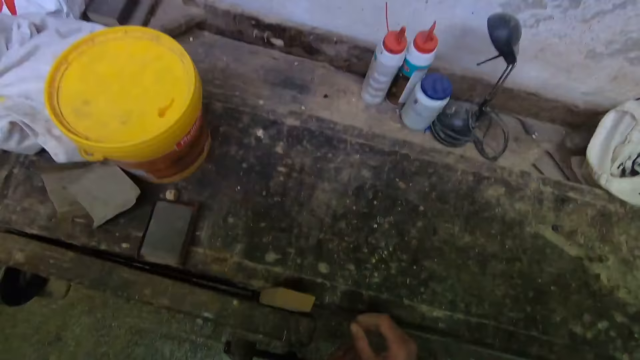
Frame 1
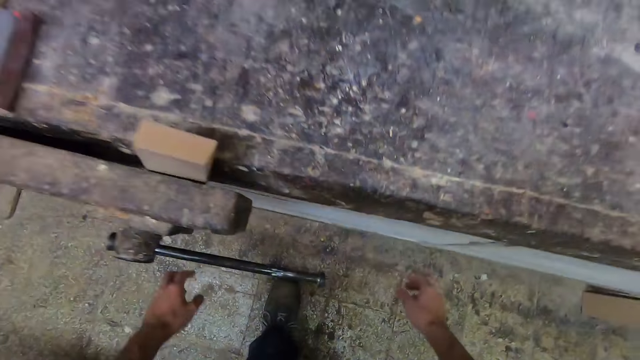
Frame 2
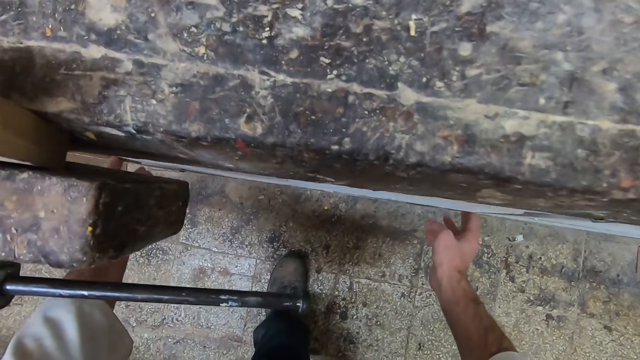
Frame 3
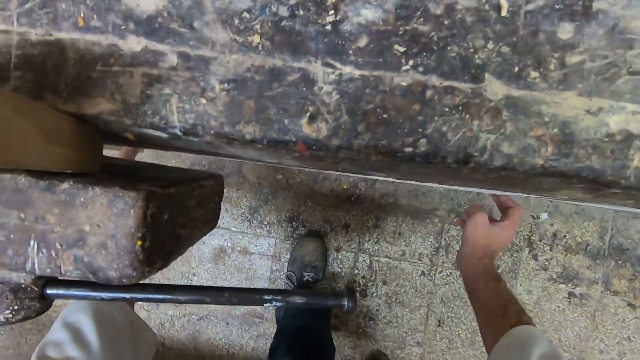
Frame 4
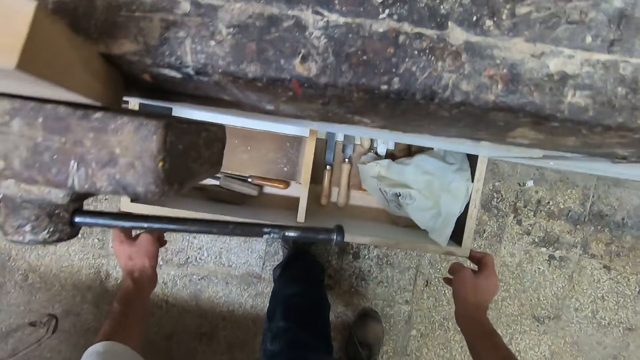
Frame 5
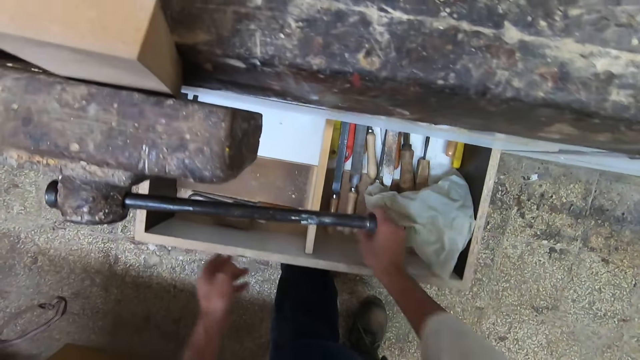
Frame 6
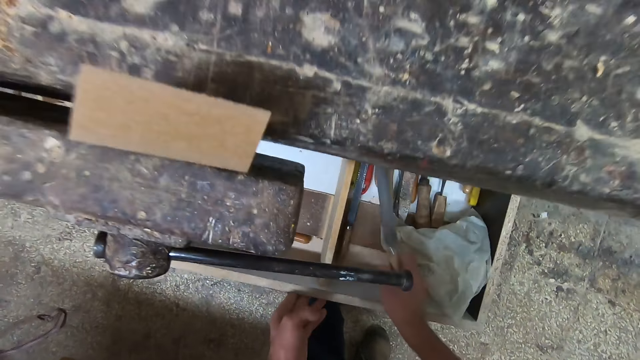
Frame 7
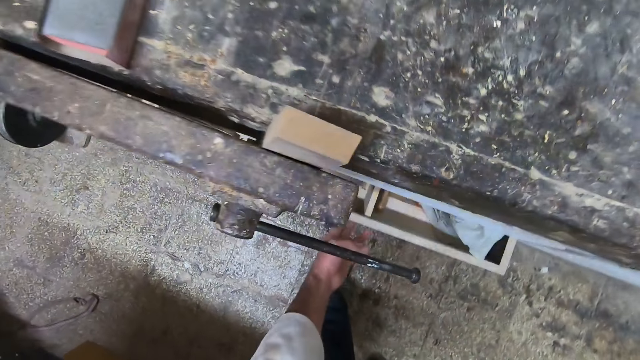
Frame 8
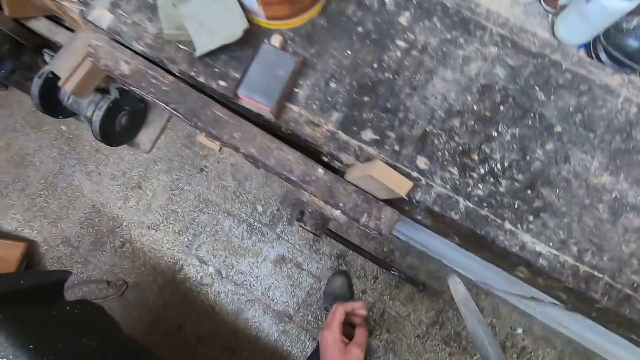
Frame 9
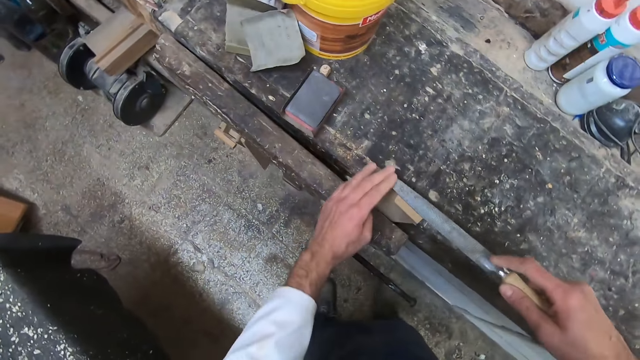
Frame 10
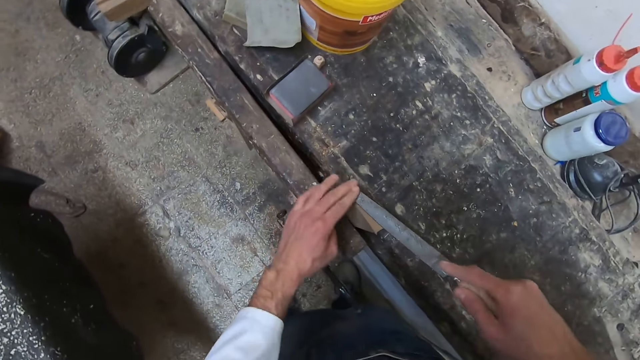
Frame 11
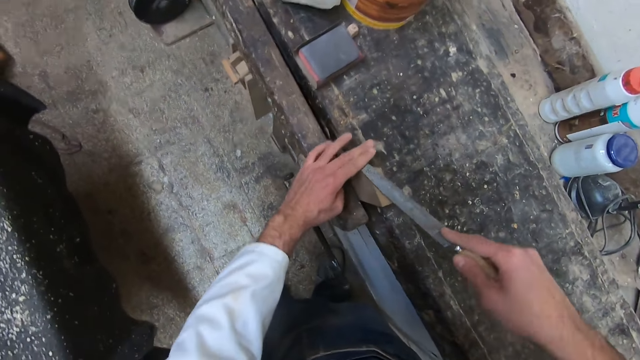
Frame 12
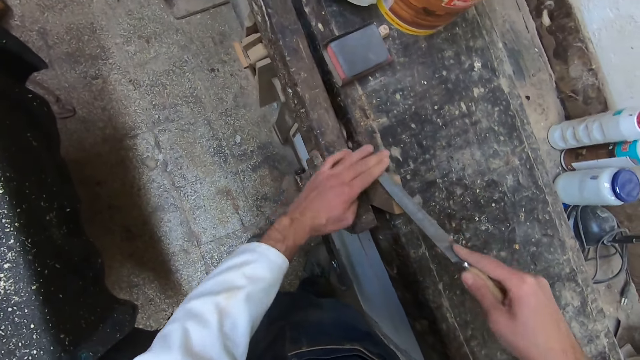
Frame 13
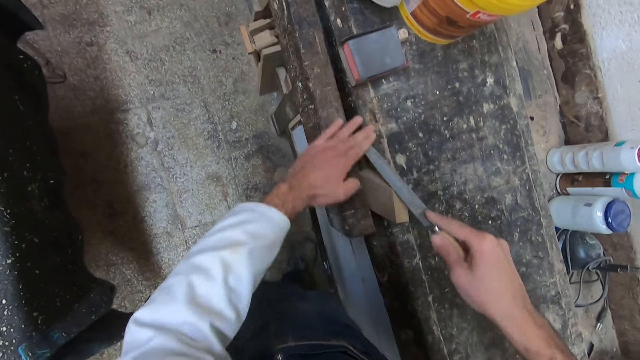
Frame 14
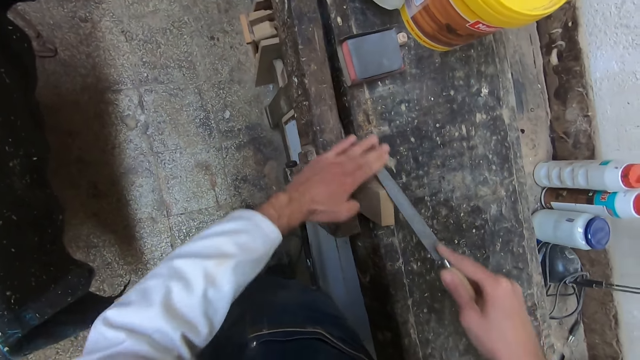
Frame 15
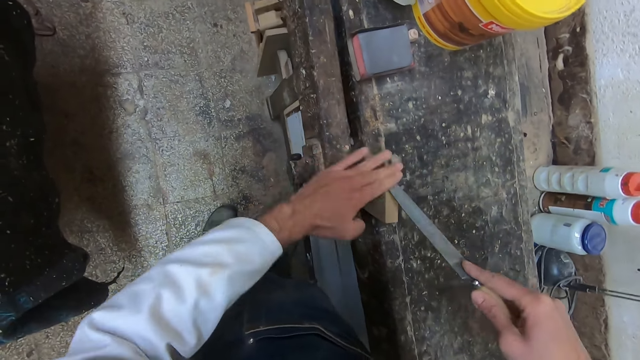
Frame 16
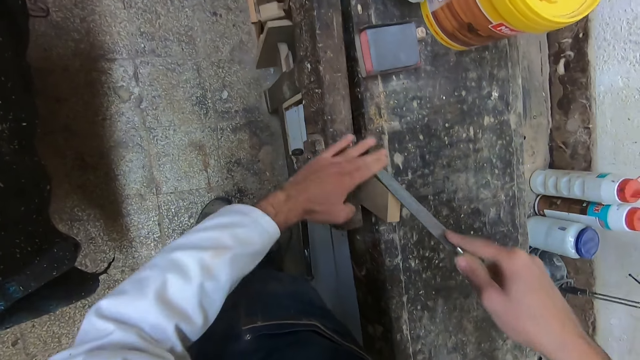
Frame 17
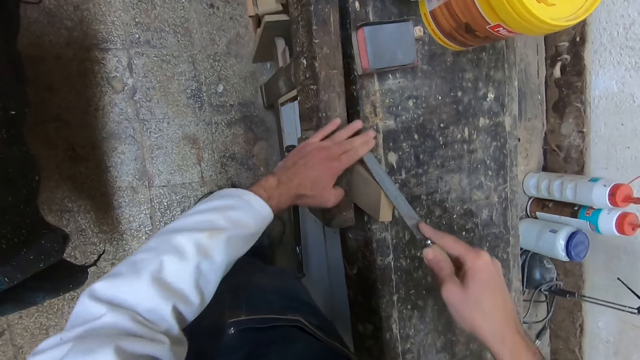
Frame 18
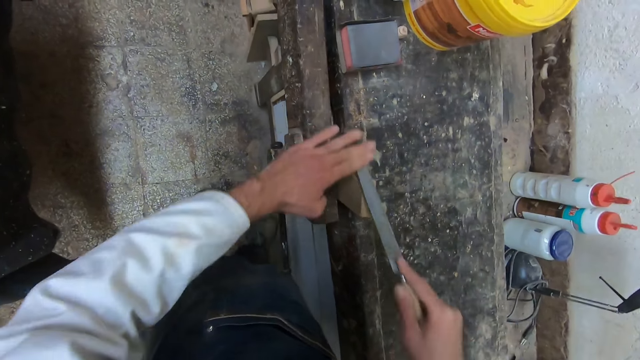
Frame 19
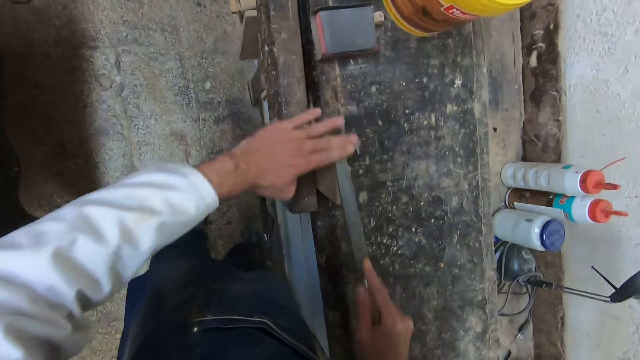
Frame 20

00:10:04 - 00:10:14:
The camera wearer pulls out a drawer in the workbench. They pick up a chisel or rasp from the drawer. They close the drawer. They smoothen an edge of the wood with the chisel.

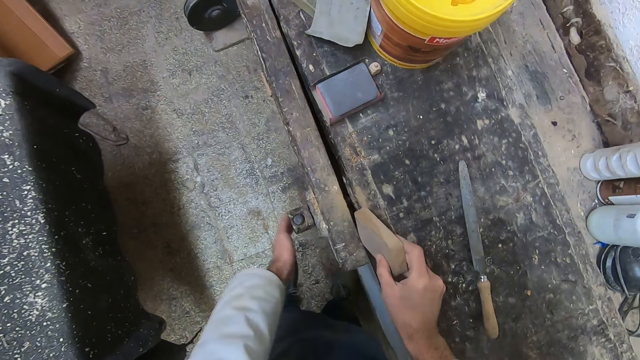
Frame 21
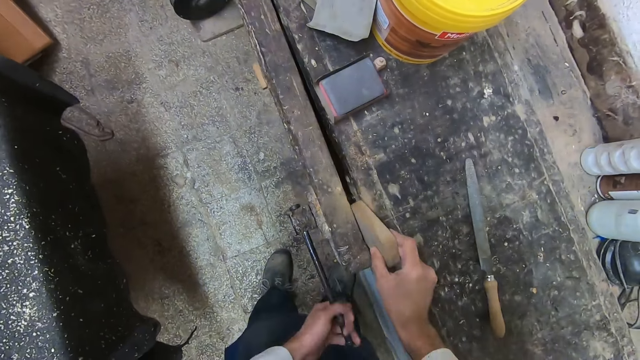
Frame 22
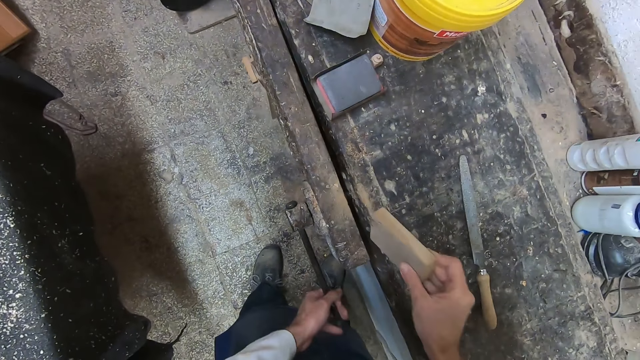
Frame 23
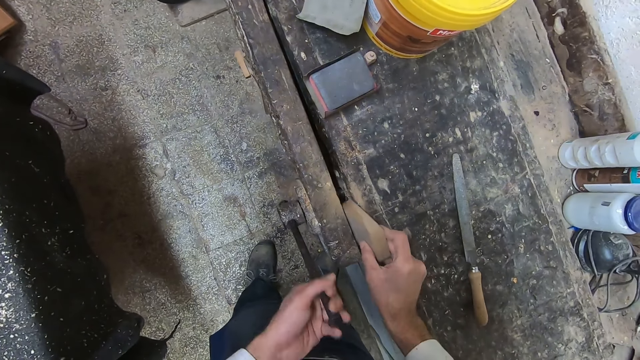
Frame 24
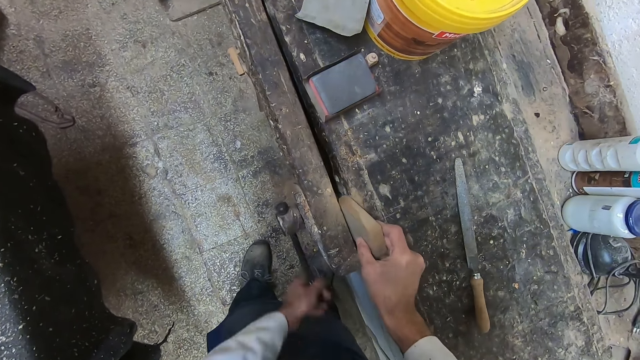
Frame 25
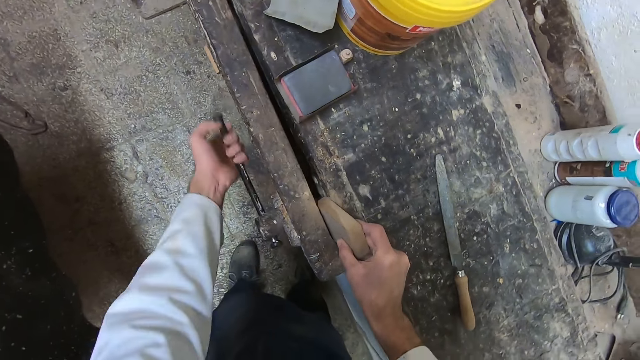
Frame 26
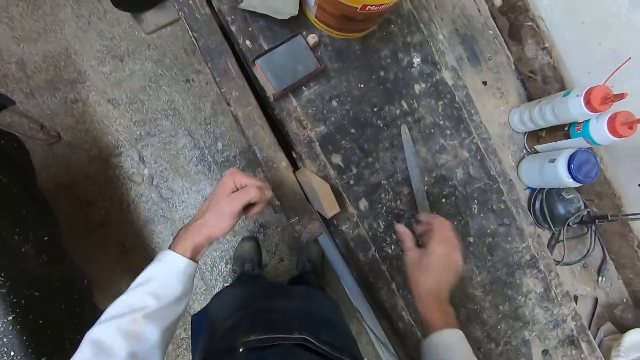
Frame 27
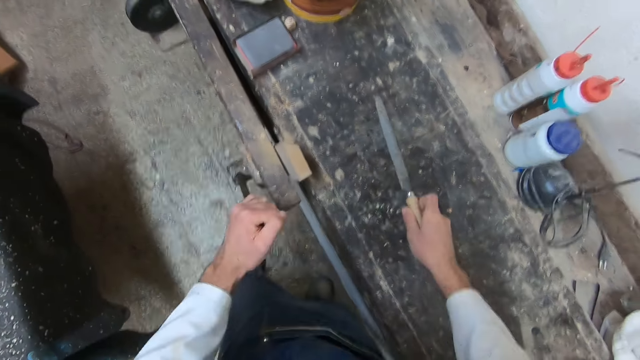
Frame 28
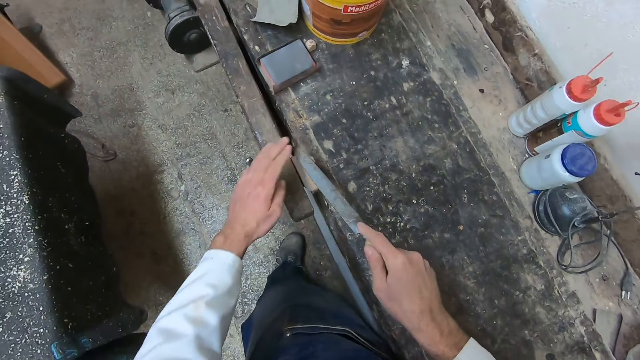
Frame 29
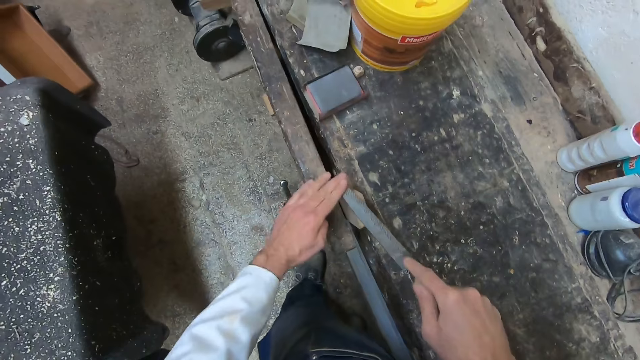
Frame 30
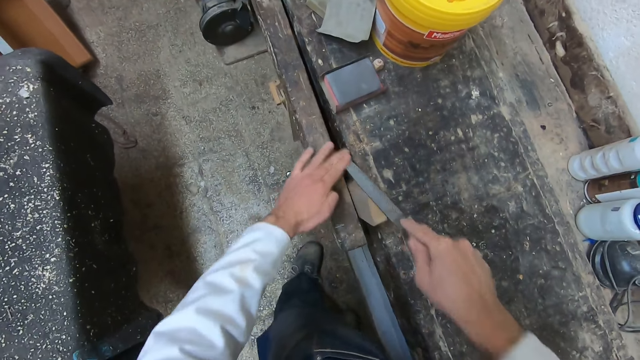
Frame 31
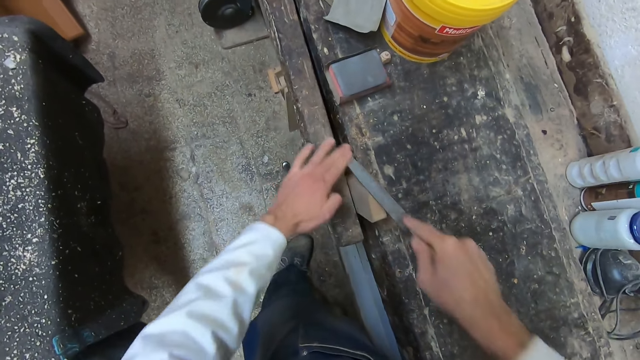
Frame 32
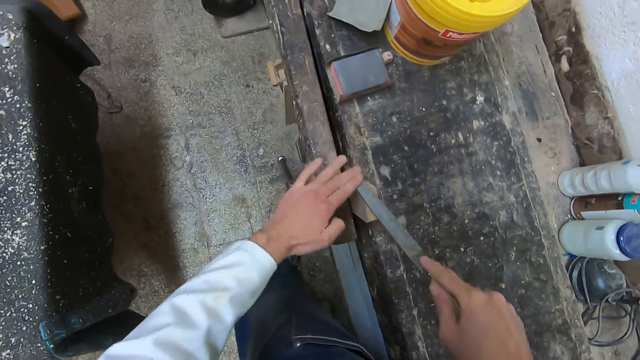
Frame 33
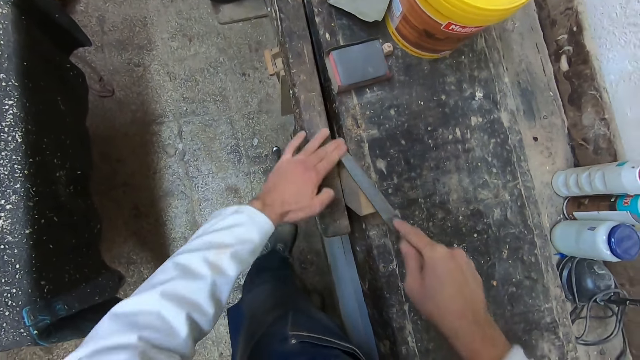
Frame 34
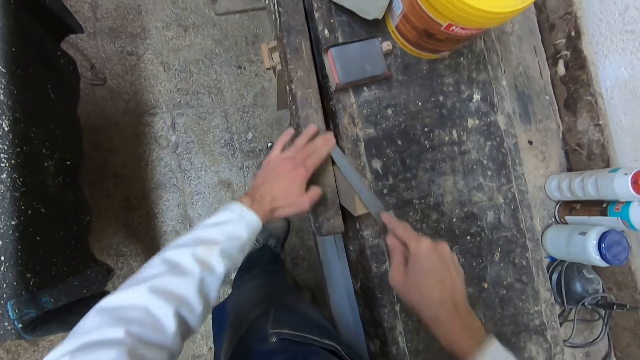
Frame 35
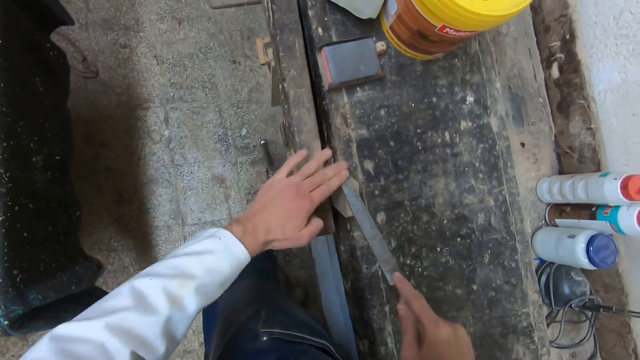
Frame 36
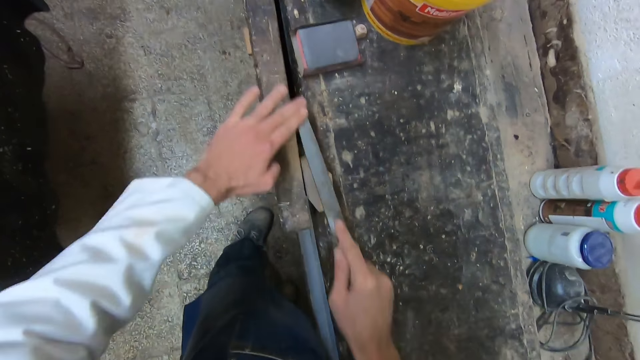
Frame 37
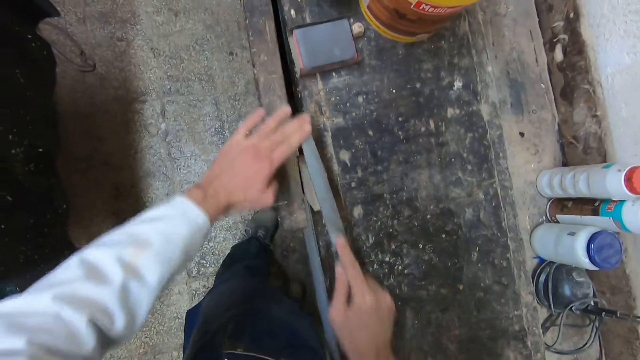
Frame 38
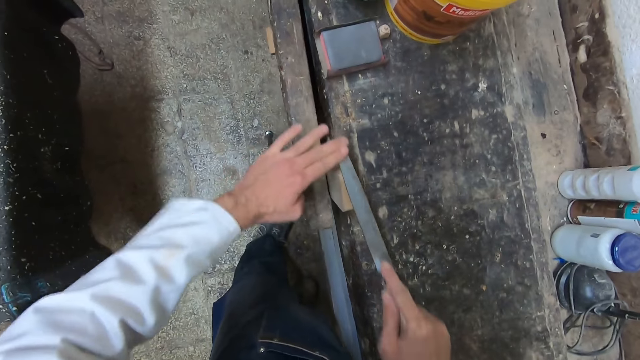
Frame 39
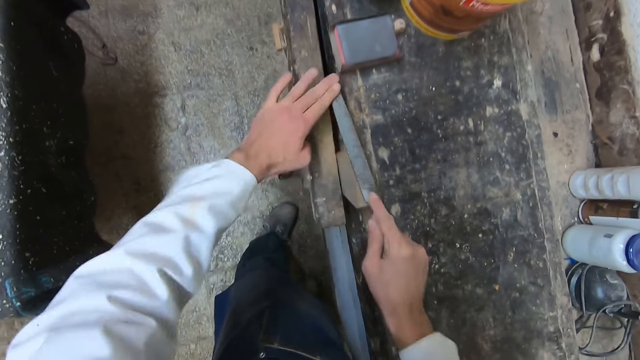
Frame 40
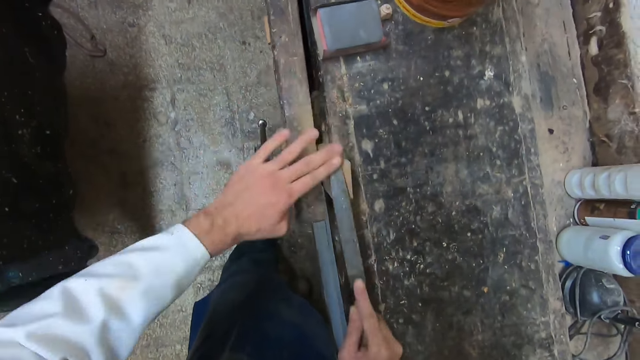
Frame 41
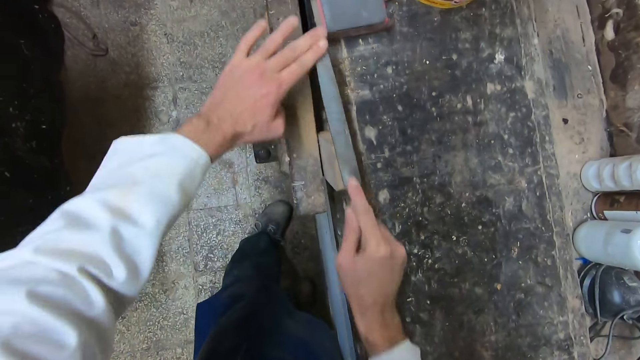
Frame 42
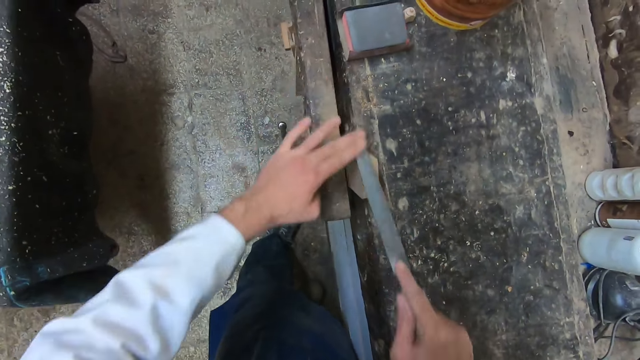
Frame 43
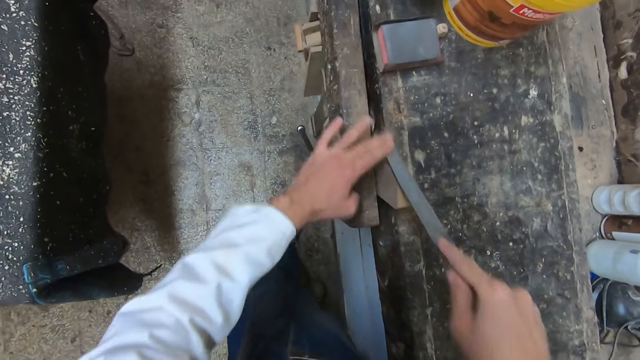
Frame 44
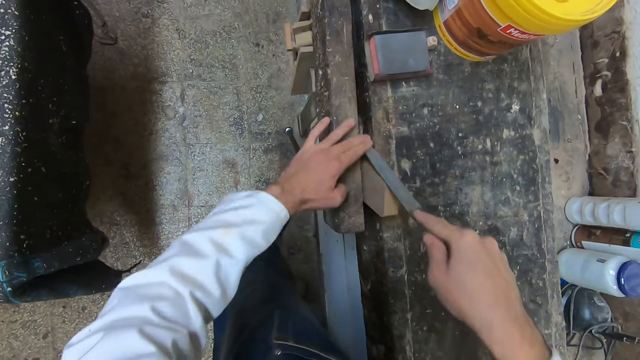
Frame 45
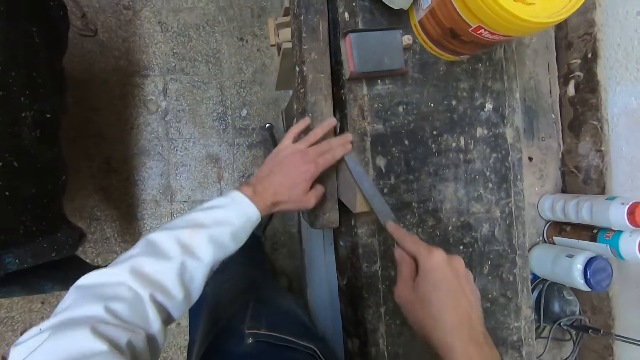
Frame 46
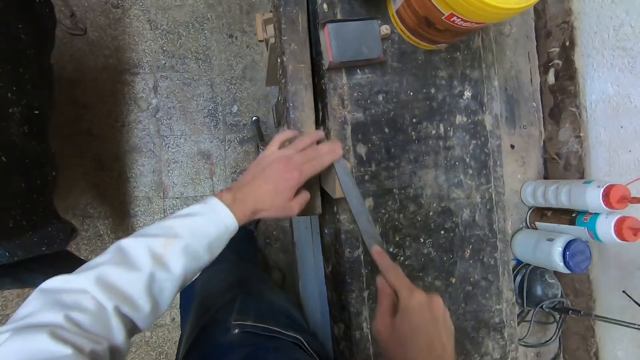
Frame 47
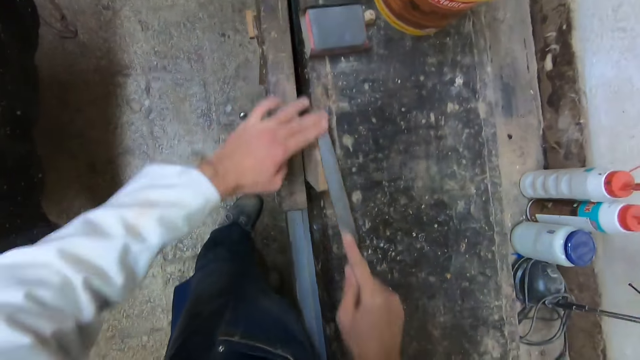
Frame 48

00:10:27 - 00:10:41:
The camera wearer grabs the knob with his left hand. He fixes the wood in the part of the workbench with his right hand. He tightens the knob with his left hand. He picks up the chisel or rasp from the workbench. He smoothens an edge of the wood with the chisel.
